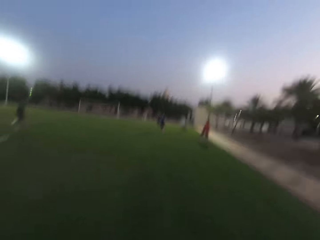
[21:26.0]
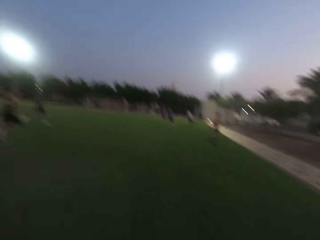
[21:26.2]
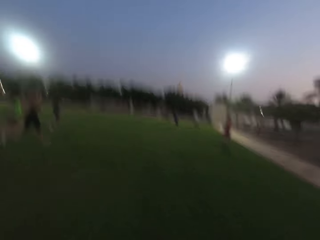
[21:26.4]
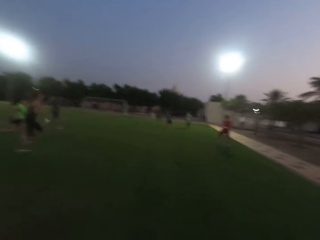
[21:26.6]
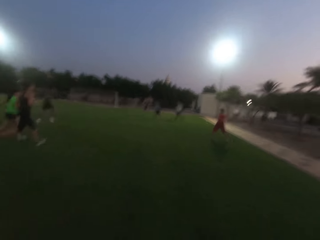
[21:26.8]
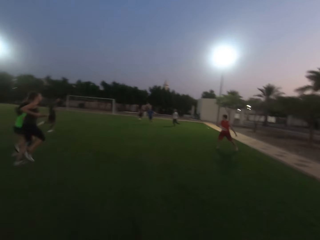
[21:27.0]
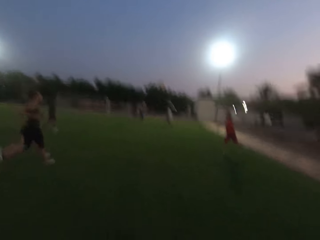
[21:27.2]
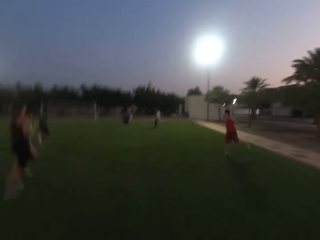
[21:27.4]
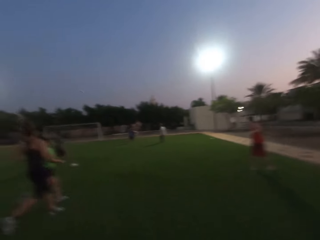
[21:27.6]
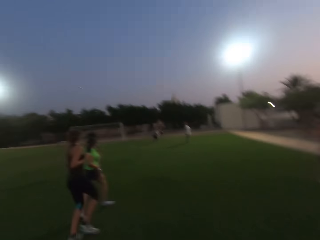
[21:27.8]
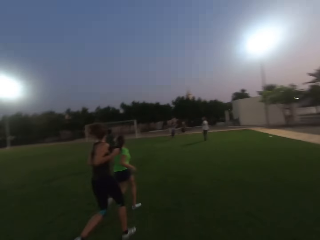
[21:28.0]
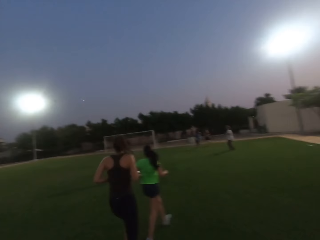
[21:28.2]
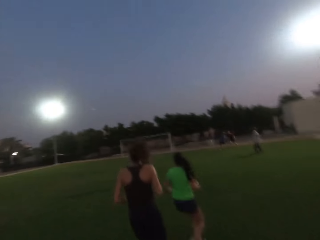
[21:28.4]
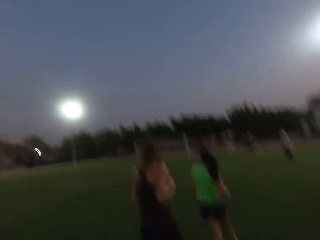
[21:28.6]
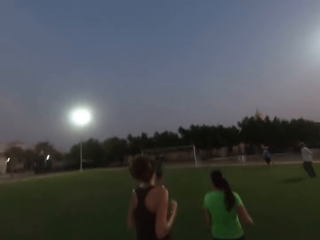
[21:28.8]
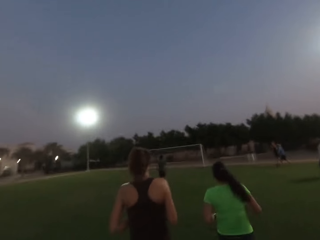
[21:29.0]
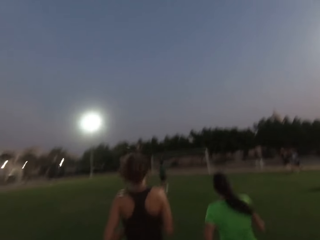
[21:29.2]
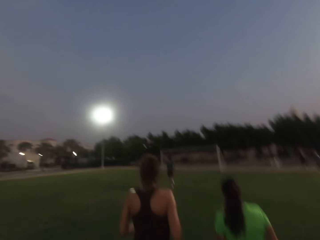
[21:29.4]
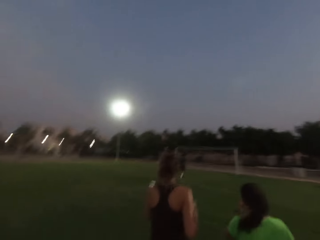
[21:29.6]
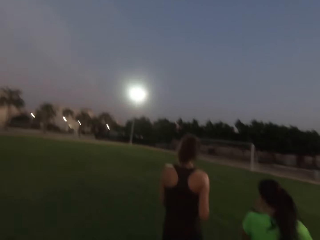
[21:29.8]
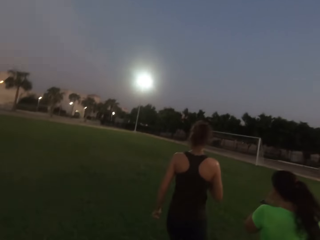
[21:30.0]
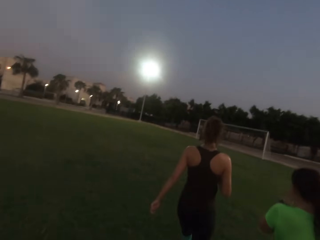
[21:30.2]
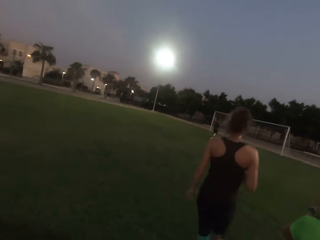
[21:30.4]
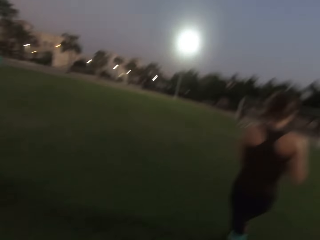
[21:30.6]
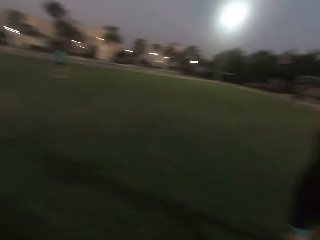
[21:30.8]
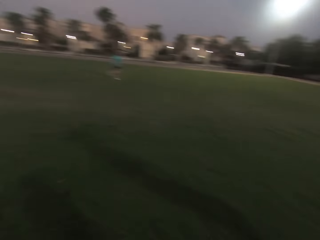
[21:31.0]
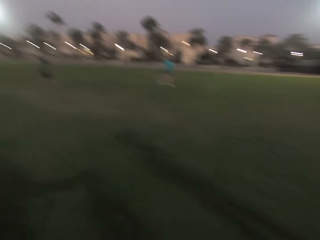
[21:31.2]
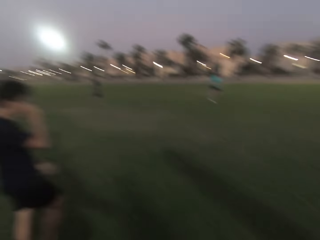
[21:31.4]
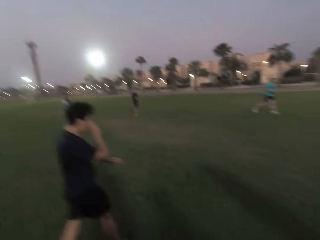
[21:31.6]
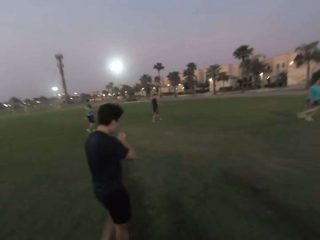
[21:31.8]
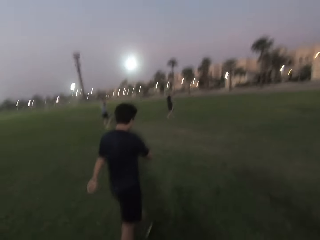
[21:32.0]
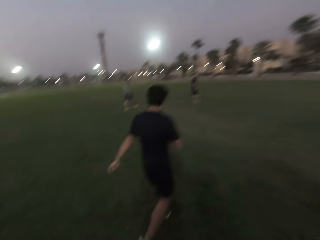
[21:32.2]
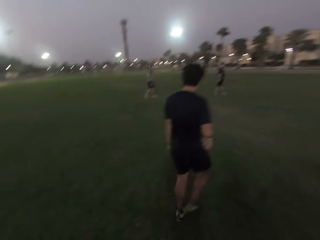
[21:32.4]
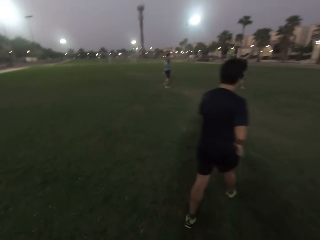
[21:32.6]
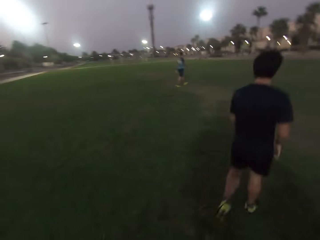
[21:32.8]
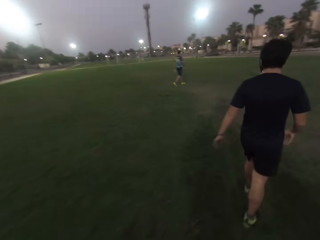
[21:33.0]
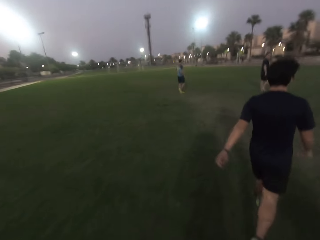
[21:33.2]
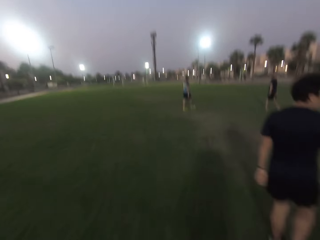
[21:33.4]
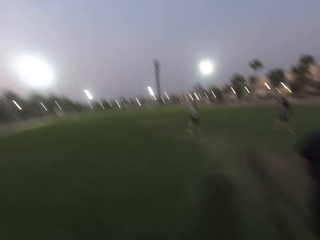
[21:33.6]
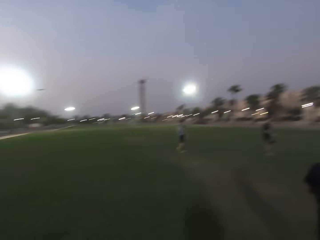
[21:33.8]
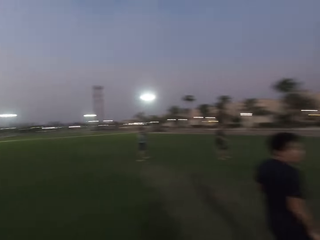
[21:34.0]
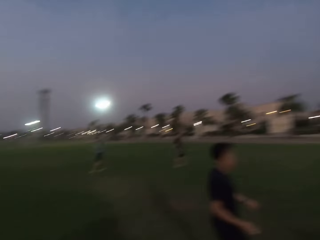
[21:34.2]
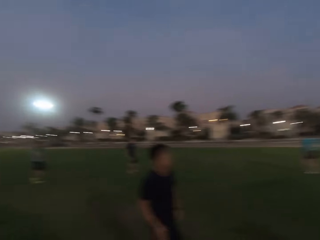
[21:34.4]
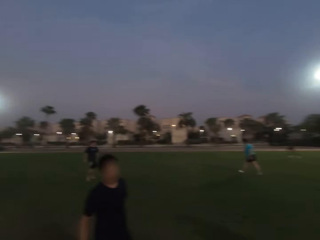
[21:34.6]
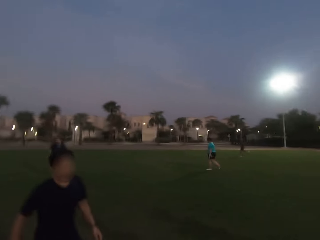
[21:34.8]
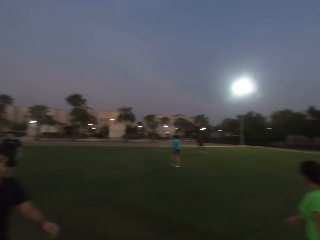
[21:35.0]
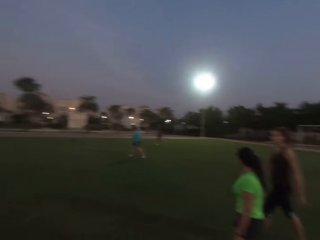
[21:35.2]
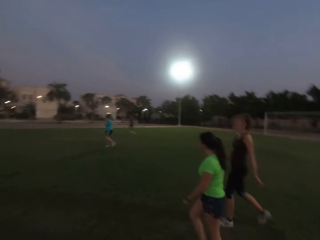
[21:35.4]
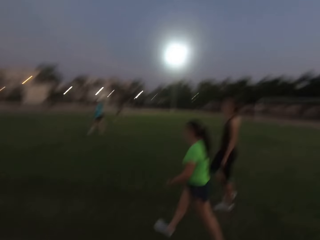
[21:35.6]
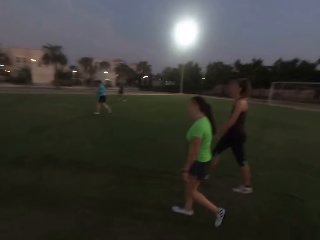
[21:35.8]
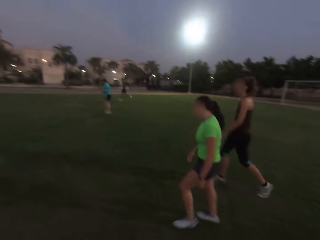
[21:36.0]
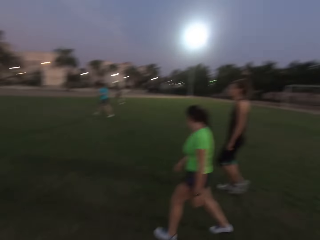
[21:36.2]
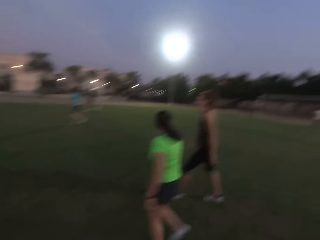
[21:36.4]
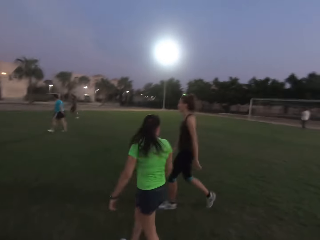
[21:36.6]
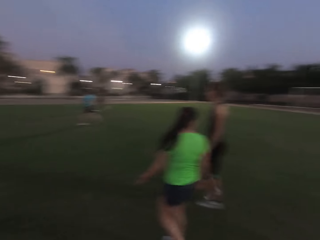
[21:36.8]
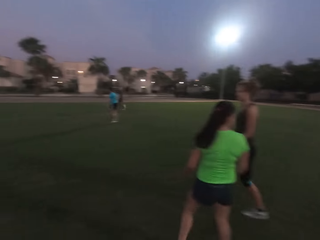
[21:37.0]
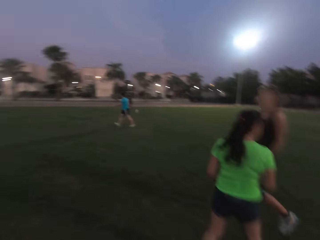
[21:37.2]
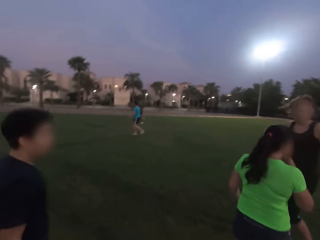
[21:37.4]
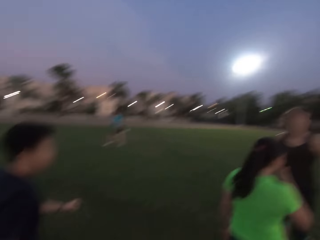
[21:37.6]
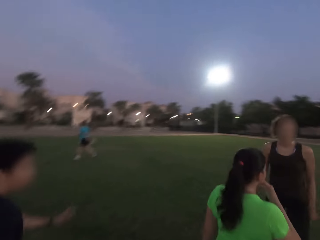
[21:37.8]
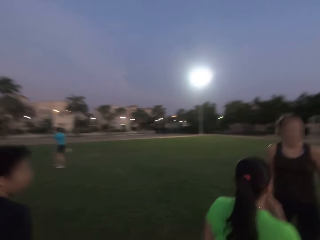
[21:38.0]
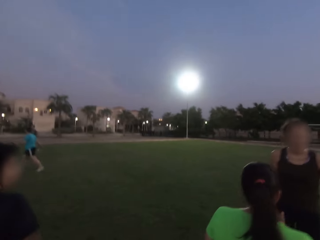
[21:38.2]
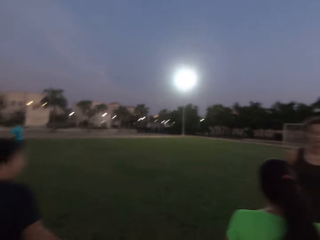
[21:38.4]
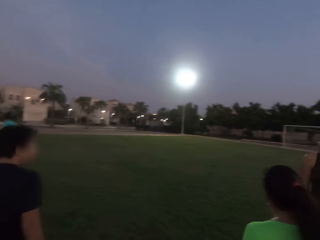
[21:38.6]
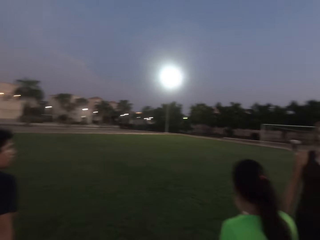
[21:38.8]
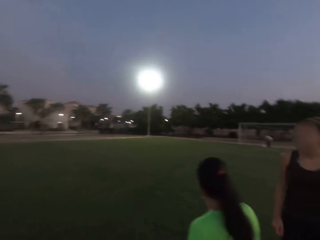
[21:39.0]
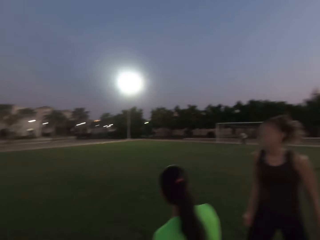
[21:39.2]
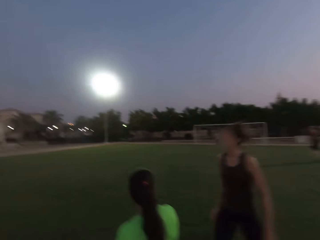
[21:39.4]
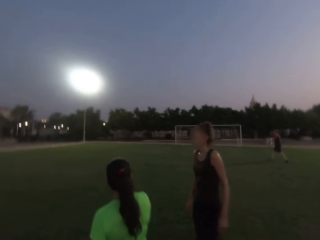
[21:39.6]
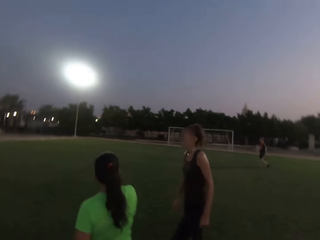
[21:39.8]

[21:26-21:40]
The camera wearer runs forward. They look around. They walk forward. They walk forward again.

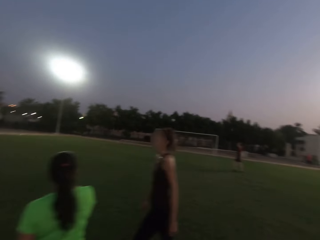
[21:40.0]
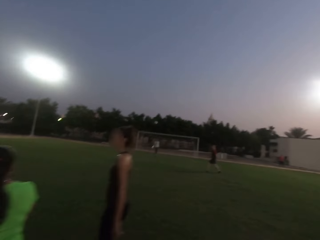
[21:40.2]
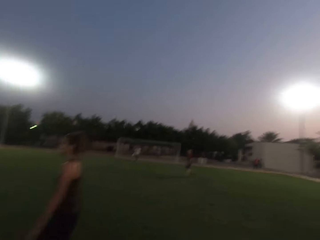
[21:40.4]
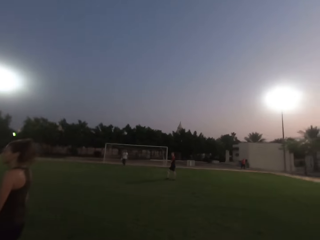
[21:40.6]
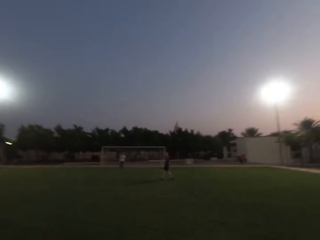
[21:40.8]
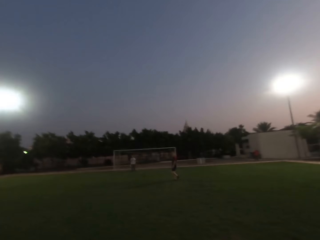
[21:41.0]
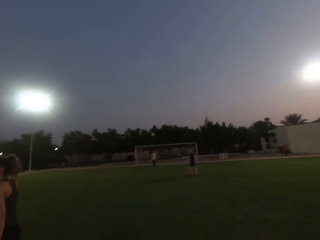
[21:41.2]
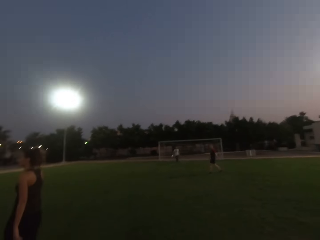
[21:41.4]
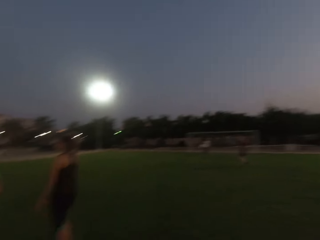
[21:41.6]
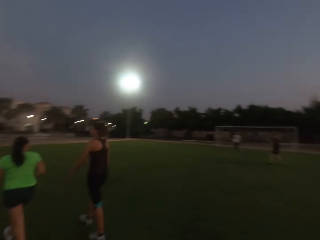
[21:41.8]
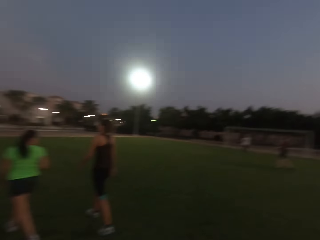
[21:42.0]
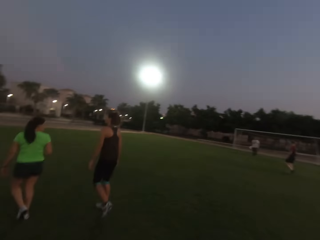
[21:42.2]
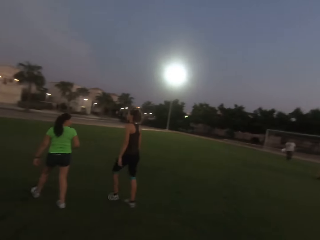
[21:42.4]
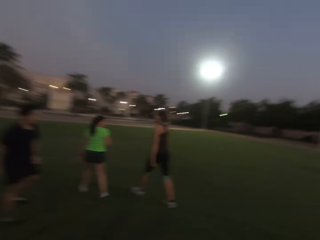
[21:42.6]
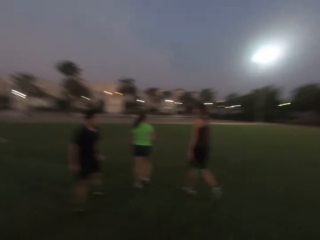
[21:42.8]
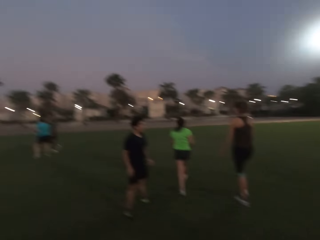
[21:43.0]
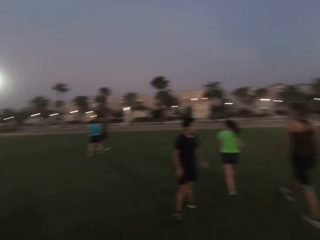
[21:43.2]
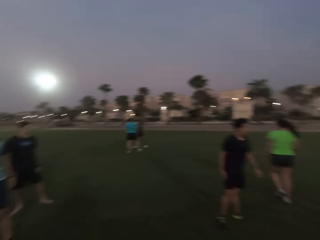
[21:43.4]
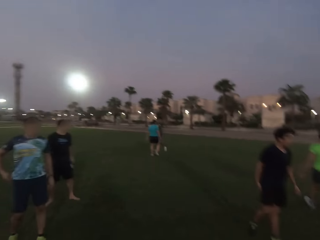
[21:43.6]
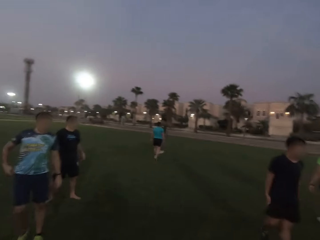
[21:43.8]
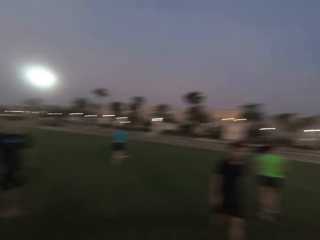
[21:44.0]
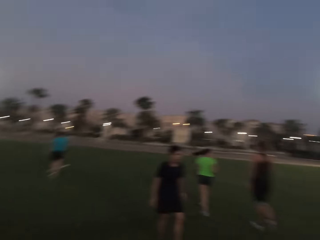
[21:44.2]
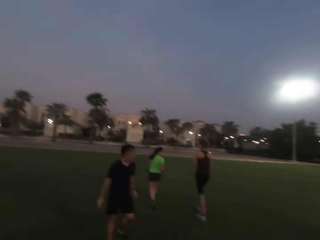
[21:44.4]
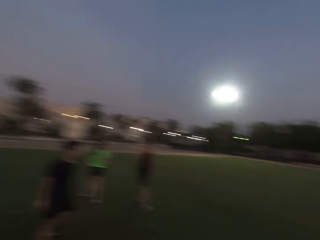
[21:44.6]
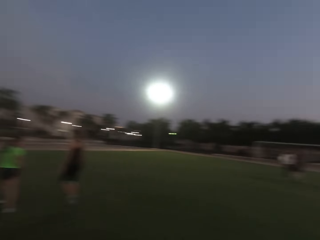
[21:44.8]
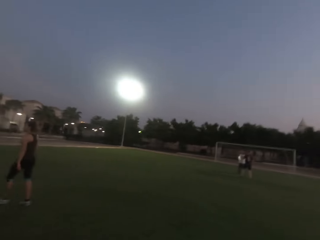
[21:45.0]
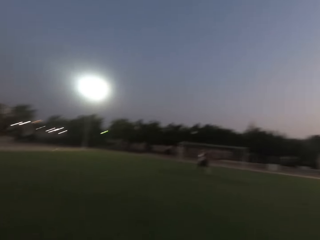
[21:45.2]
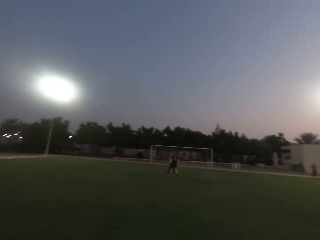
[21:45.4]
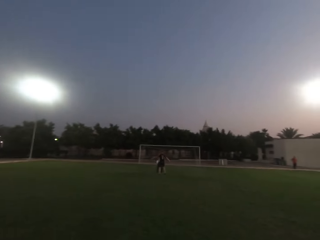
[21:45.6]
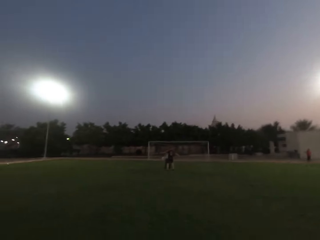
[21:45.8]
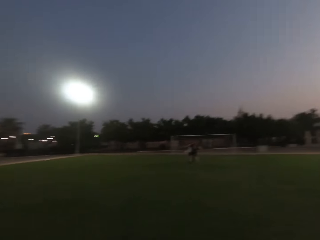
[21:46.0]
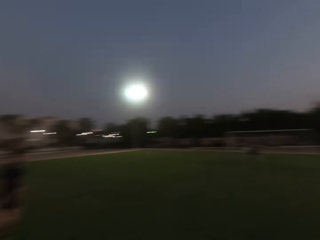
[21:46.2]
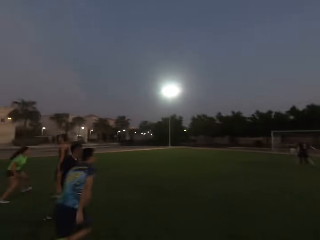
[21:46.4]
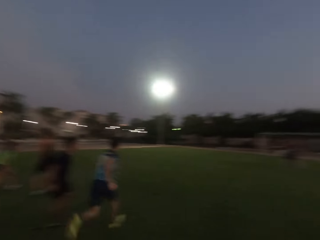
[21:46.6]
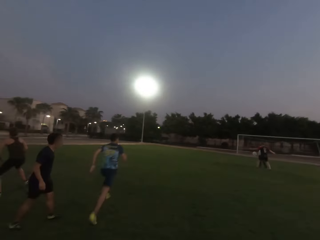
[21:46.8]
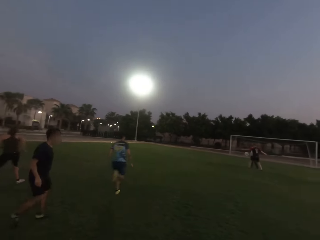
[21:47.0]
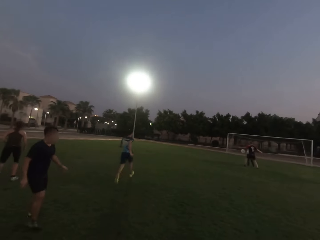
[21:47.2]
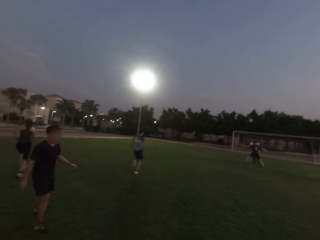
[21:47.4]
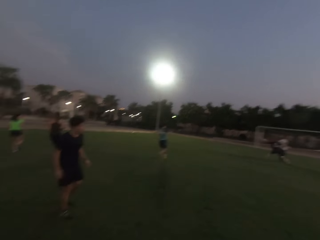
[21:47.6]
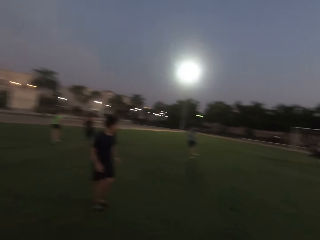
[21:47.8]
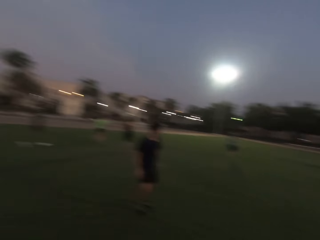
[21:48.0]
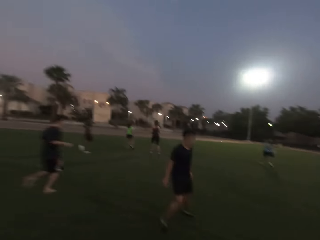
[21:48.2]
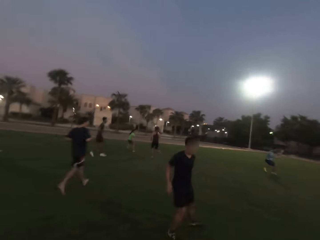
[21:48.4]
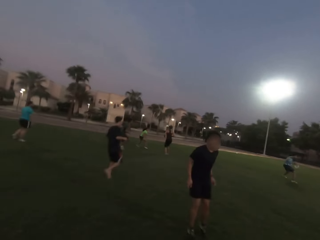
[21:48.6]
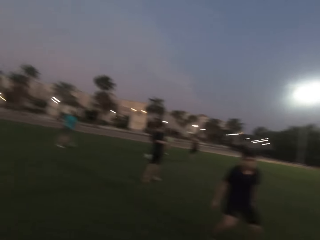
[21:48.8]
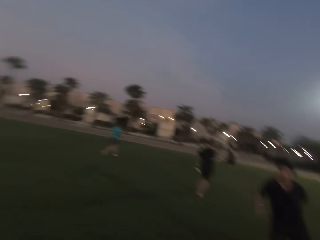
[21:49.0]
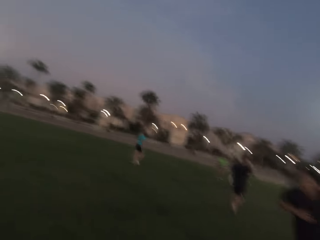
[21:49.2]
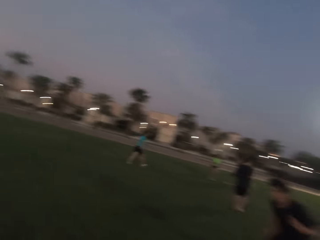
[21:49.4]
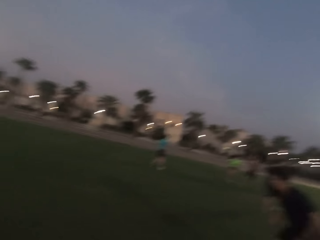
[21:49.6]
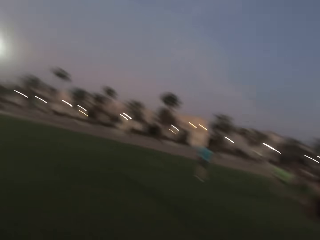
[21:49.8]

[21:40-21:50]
The camera wearer looks around.
